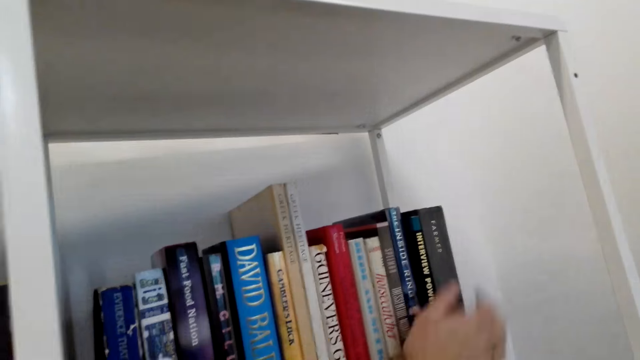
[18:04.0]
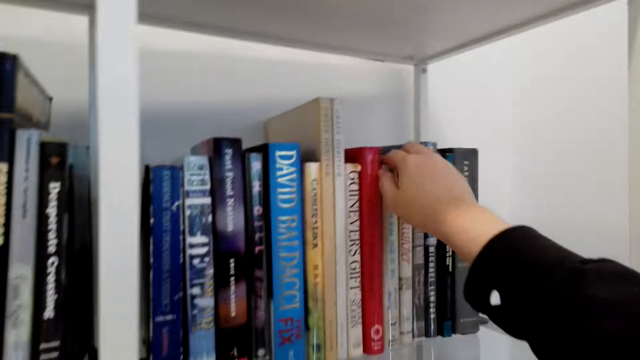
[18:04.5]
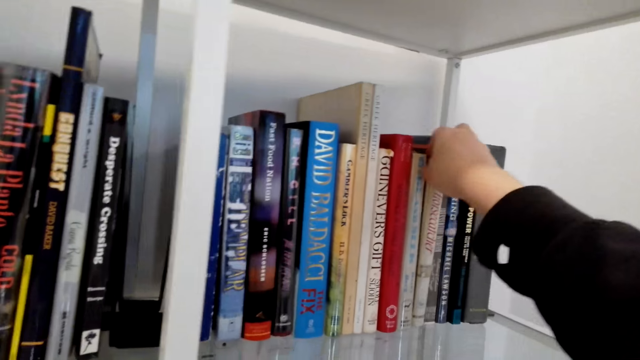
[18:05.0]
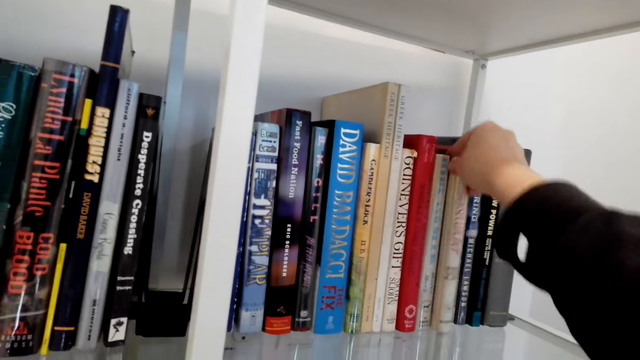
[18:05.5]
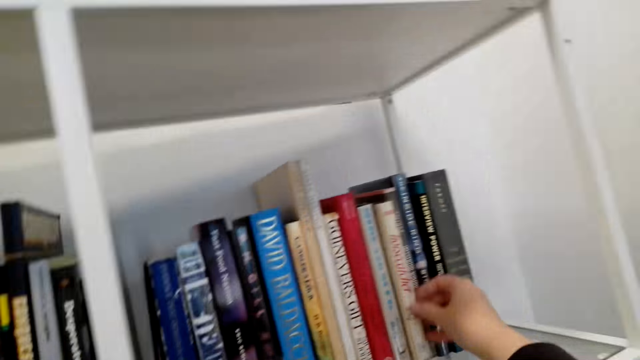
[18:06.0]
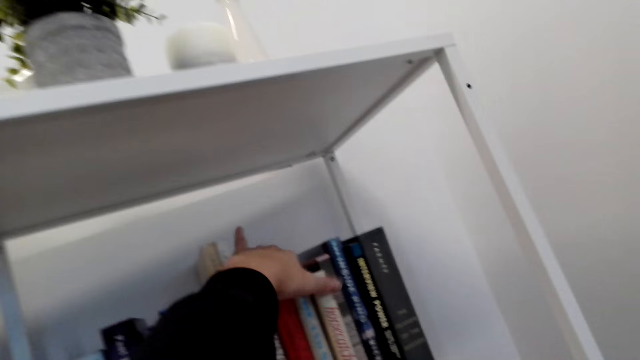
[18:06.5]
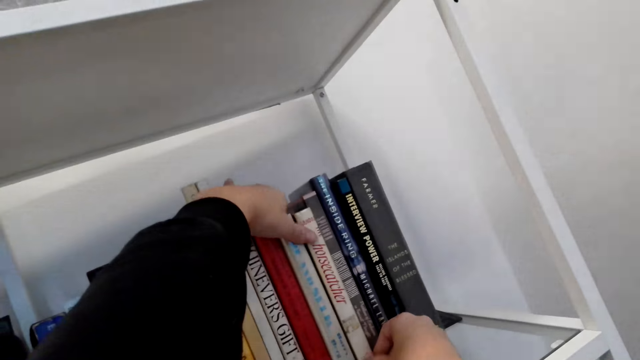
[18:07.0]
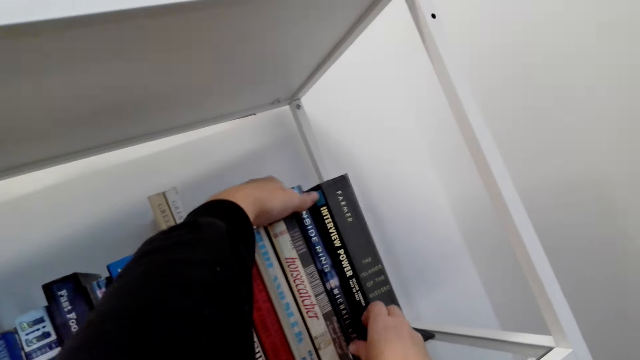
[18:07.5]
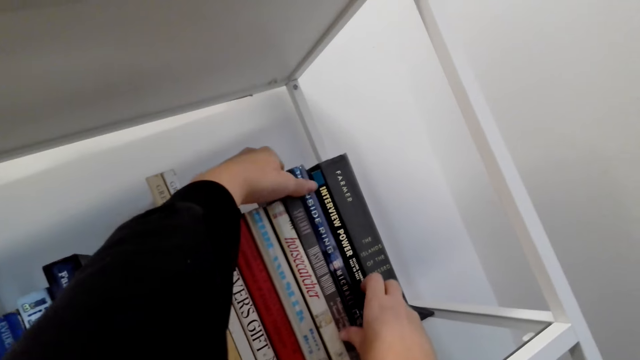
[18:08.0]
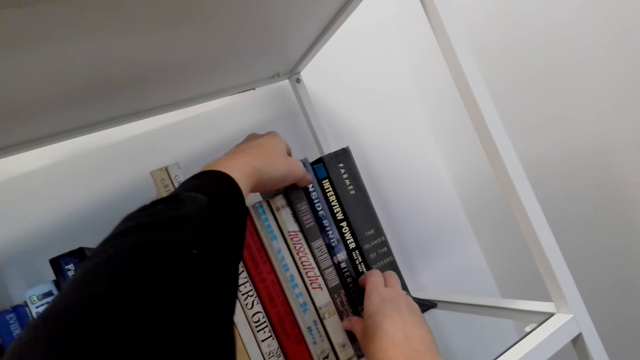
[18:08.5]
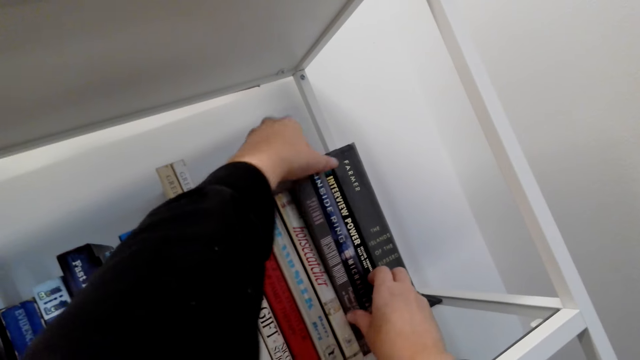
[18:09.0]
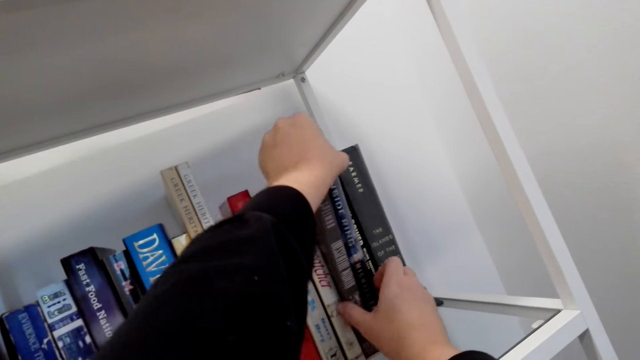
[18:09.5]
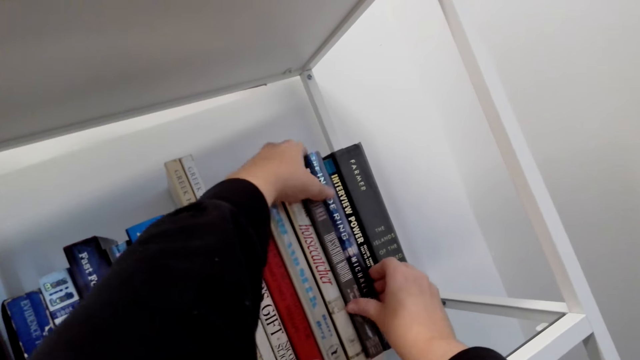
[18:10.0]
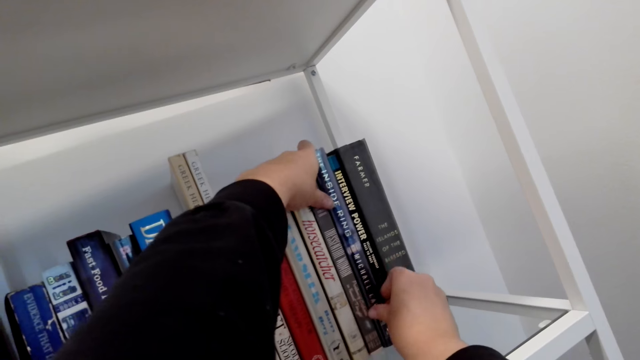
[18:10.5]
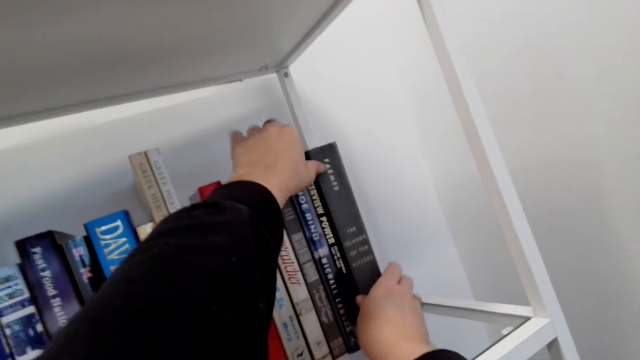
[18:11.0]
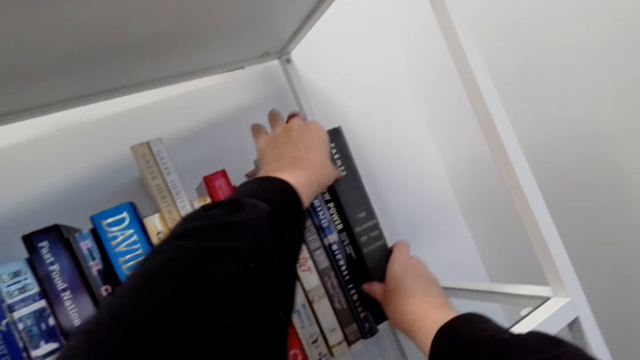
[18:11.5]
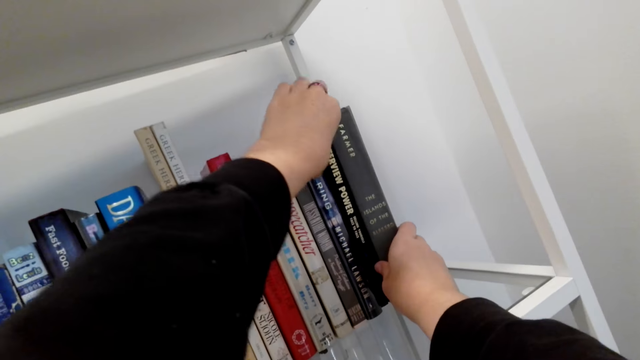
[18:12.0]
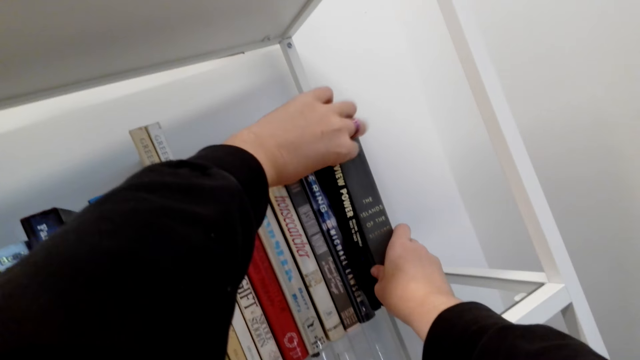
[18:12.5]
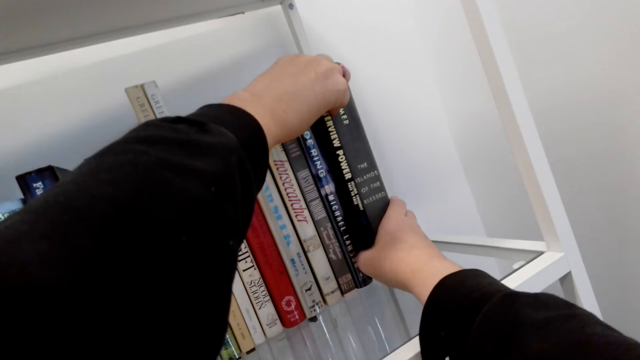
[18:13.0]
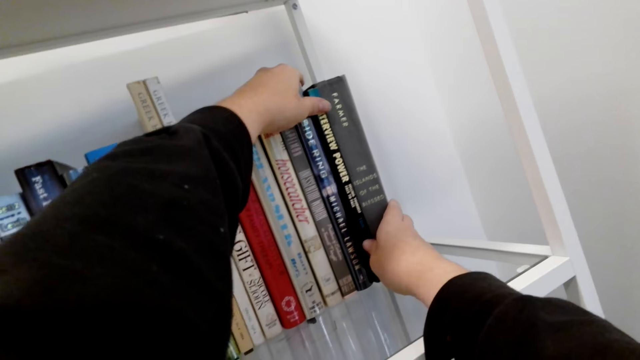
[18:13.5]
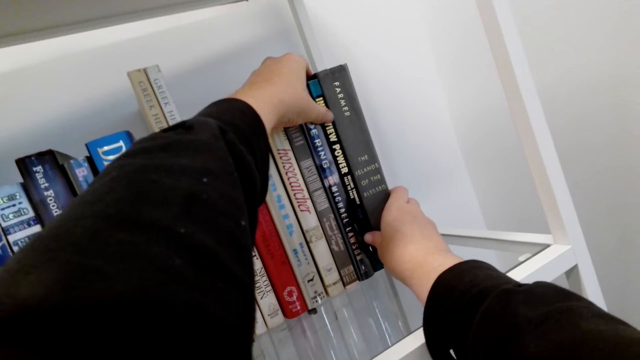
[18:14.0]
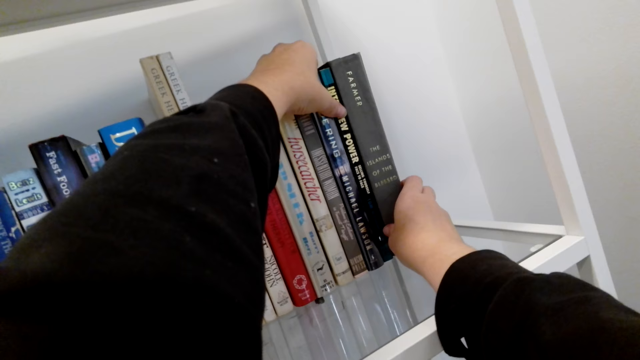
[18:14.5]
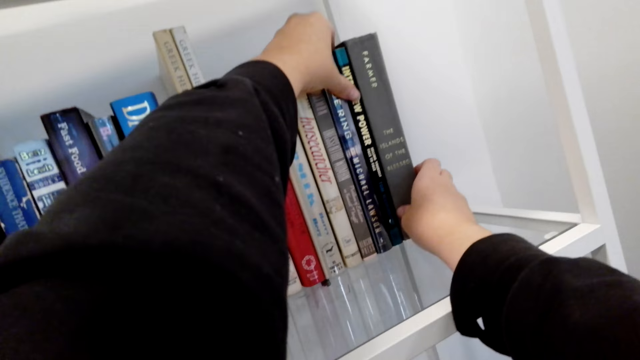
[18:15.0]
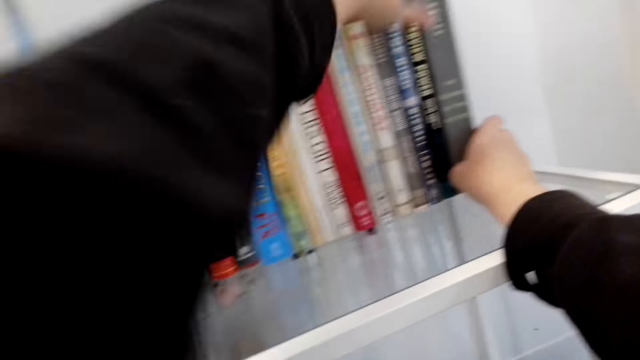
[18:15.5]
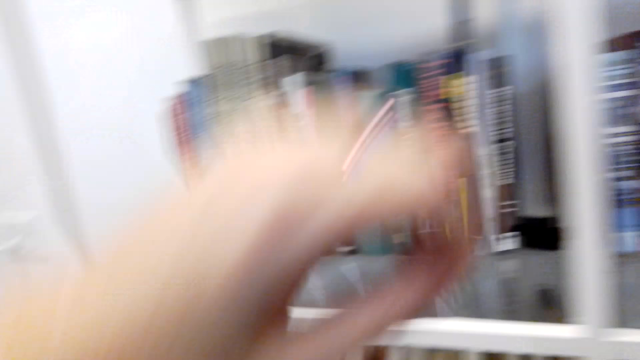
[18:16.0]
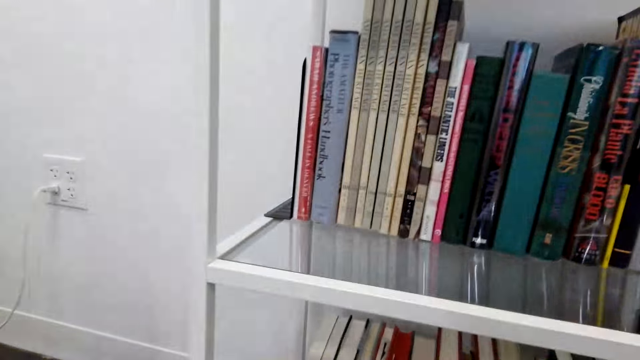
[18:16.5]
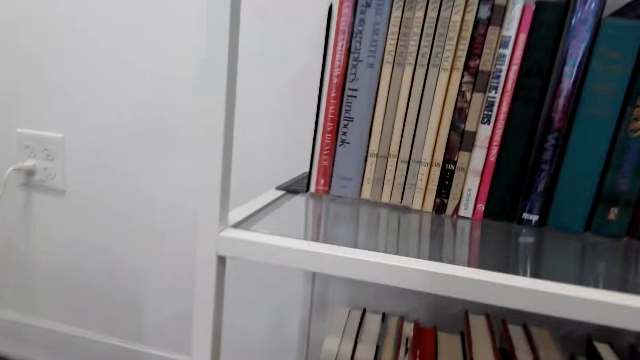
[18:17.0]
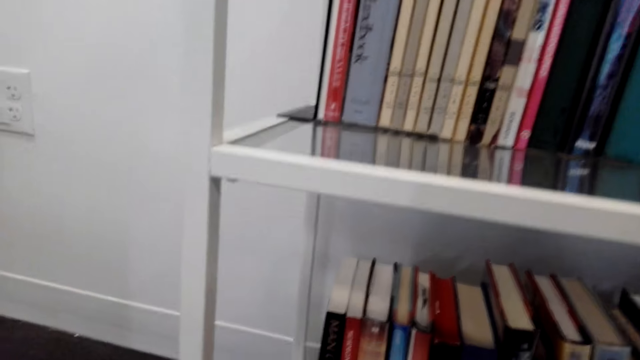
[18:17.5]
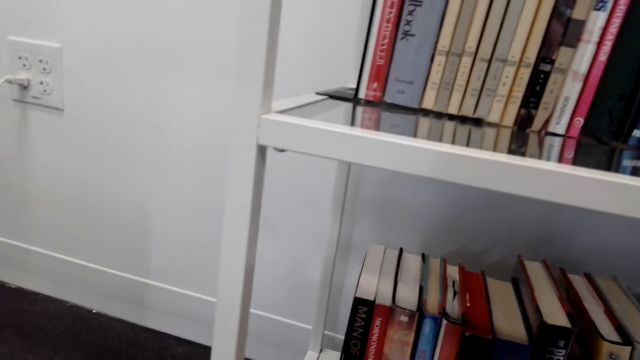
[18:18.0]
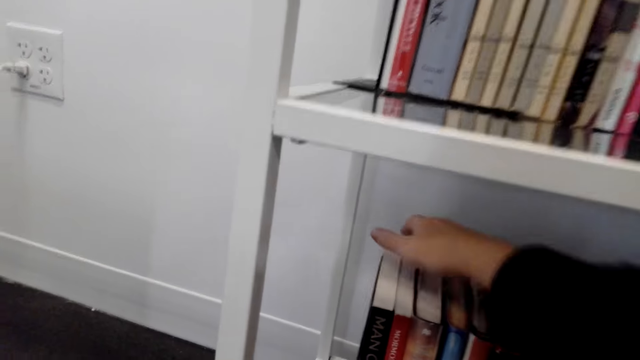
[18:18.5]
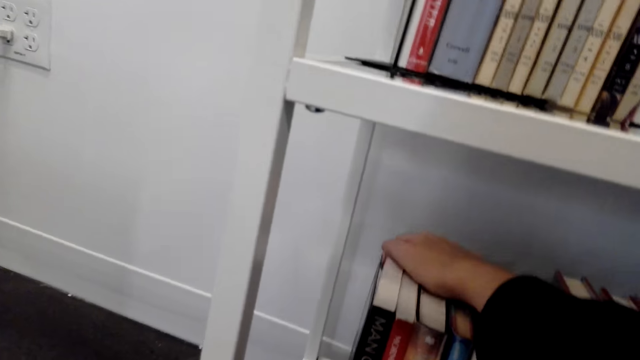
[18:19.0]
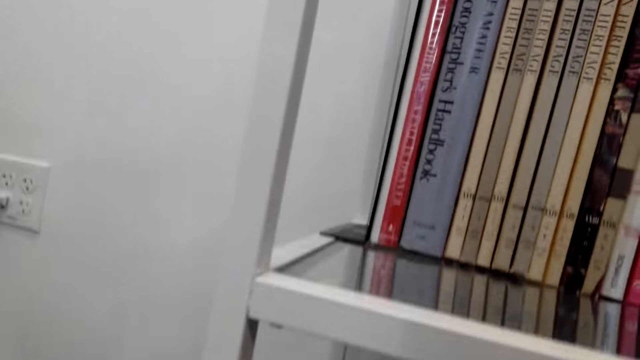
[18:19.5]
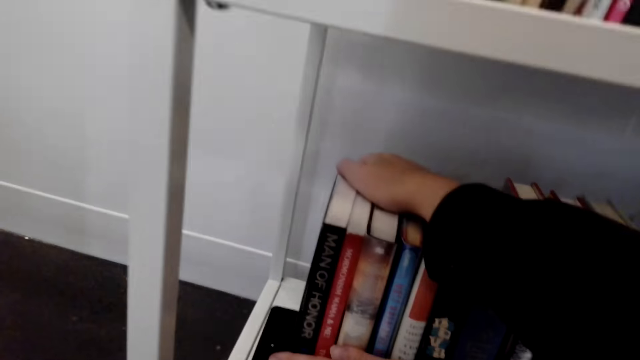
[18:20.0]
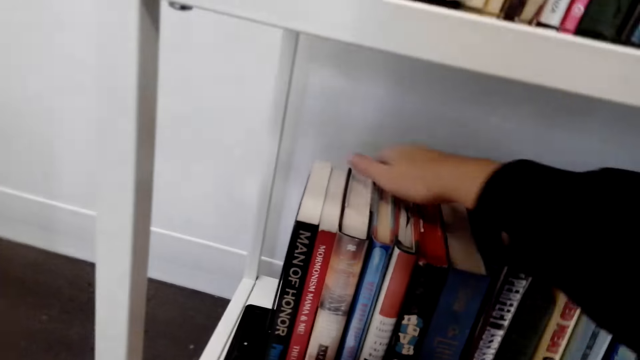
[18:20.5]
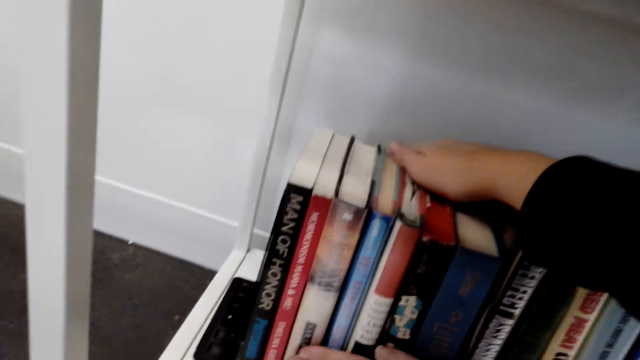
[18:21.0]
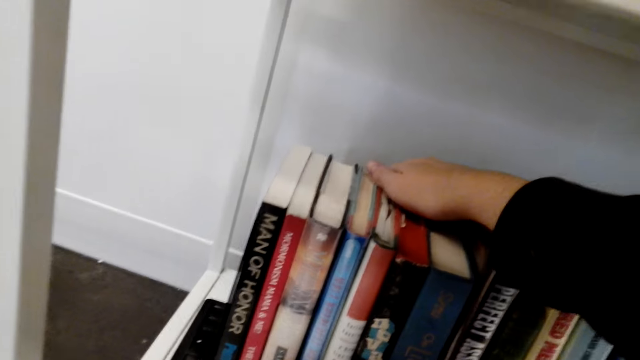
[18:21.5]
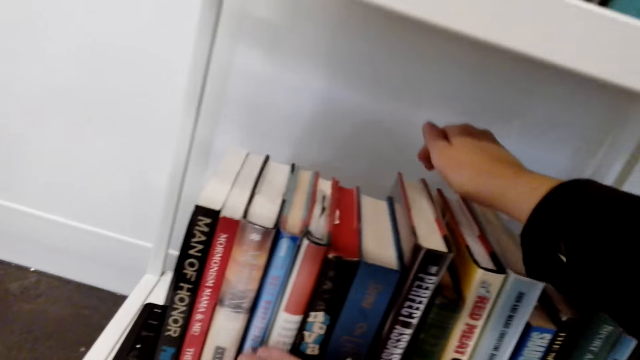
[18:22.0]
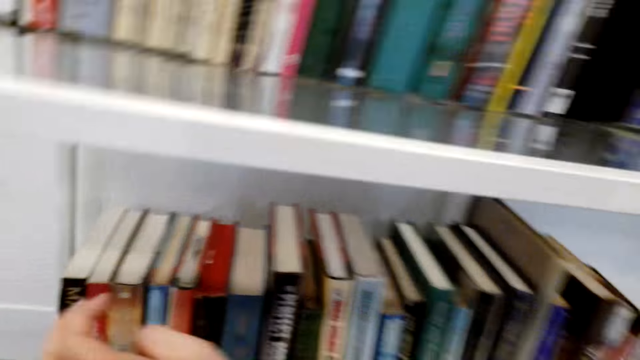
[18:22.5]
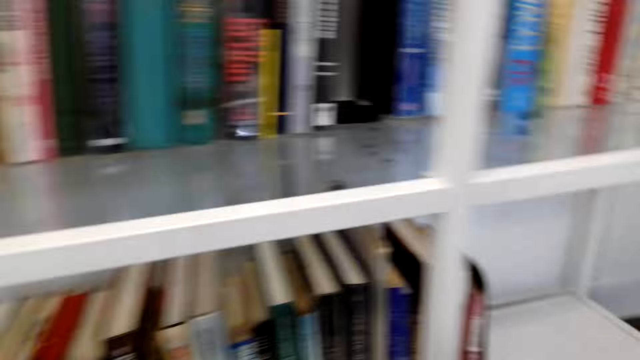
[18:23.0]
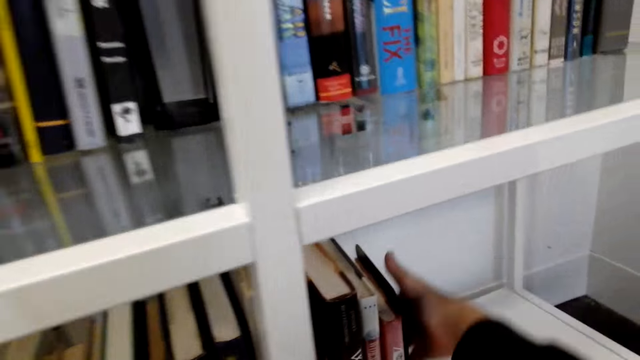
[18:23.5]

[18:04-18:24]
The camera wearer arranges the books on the shelf. They stare at the books. They arrange the books.
